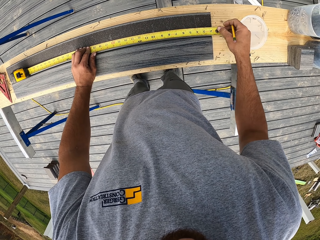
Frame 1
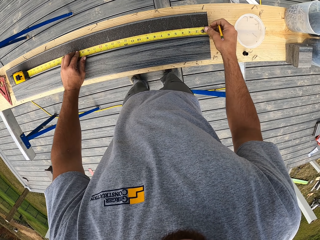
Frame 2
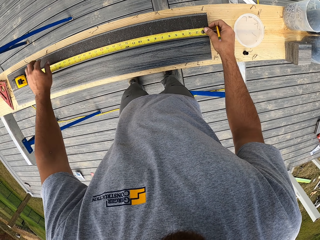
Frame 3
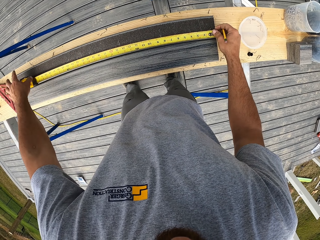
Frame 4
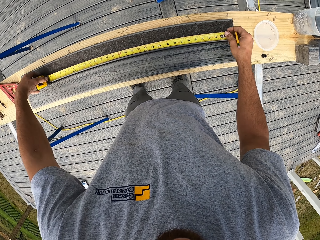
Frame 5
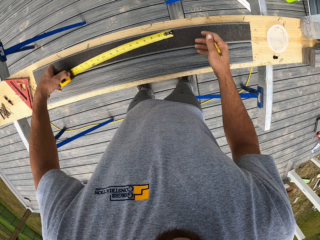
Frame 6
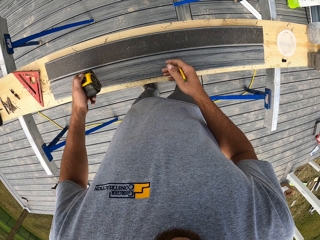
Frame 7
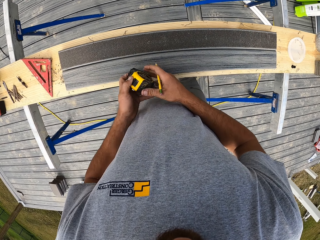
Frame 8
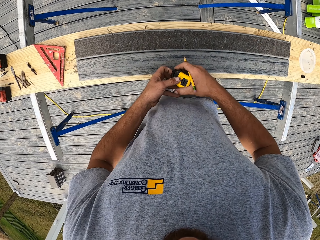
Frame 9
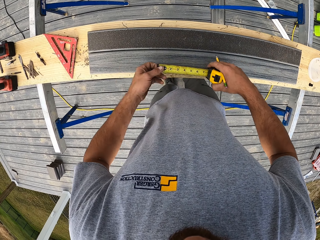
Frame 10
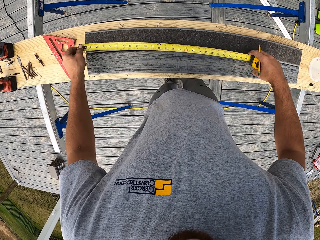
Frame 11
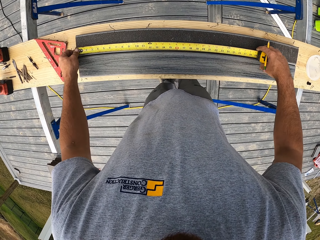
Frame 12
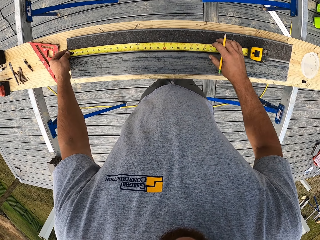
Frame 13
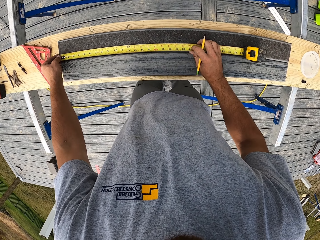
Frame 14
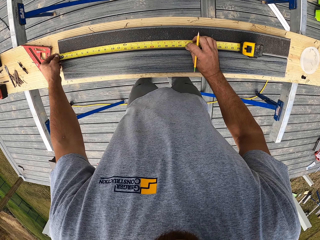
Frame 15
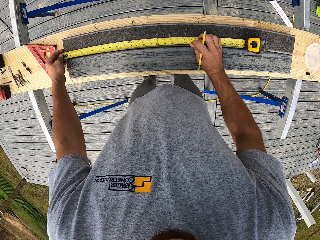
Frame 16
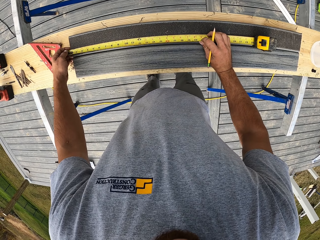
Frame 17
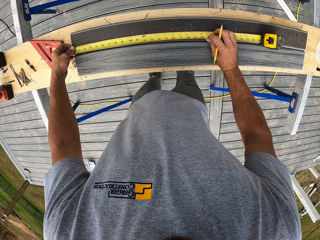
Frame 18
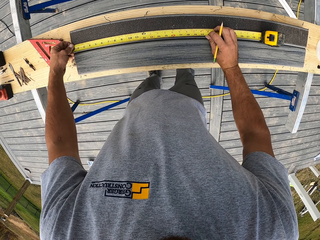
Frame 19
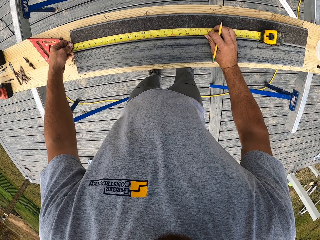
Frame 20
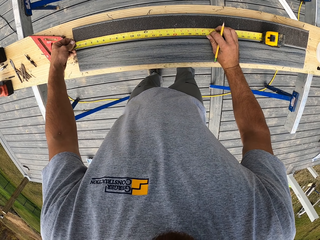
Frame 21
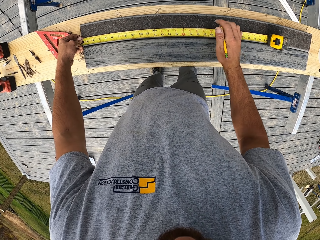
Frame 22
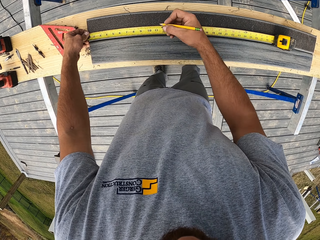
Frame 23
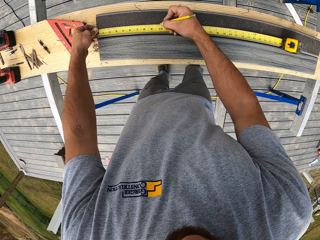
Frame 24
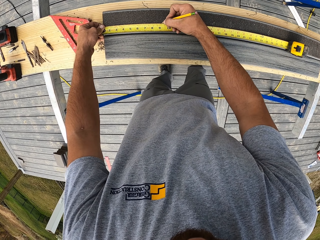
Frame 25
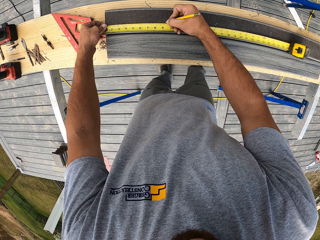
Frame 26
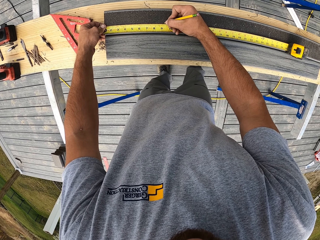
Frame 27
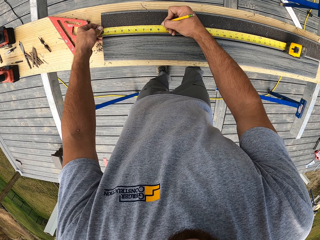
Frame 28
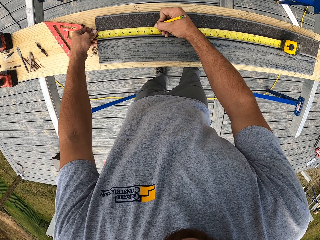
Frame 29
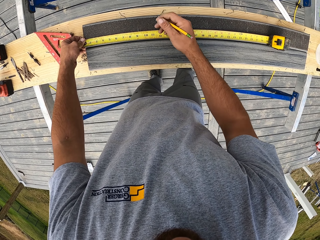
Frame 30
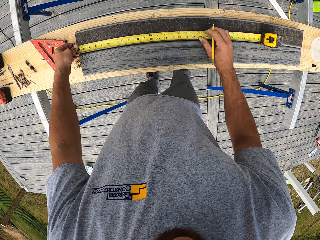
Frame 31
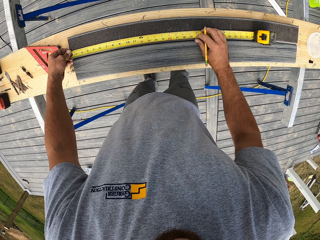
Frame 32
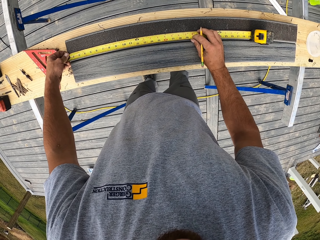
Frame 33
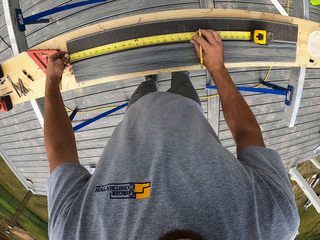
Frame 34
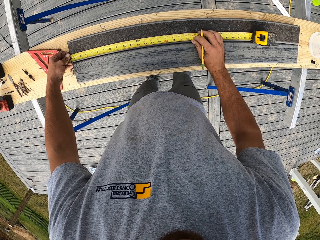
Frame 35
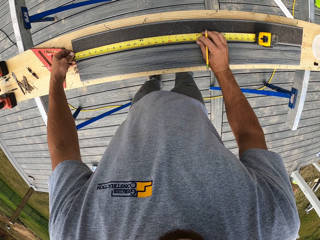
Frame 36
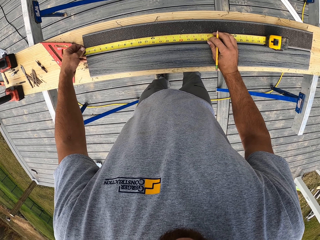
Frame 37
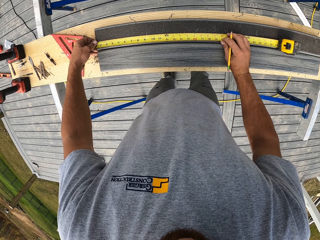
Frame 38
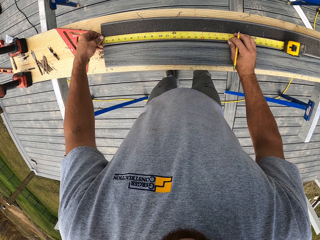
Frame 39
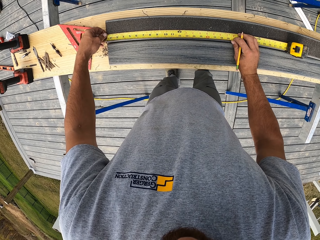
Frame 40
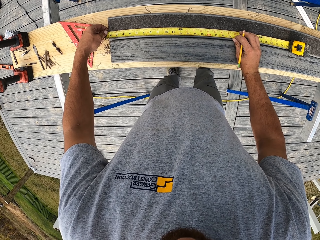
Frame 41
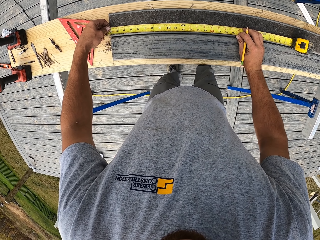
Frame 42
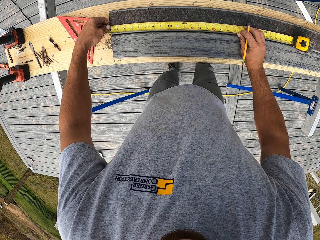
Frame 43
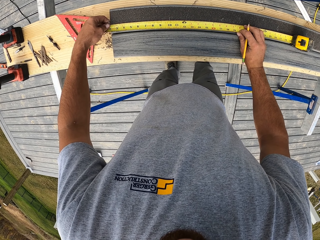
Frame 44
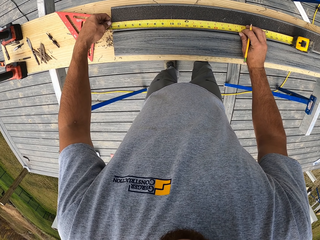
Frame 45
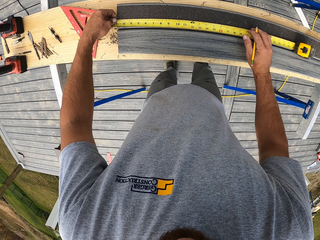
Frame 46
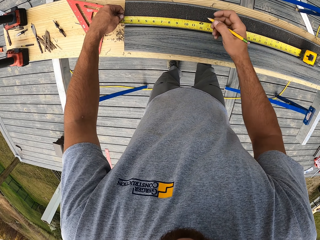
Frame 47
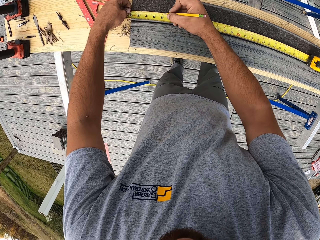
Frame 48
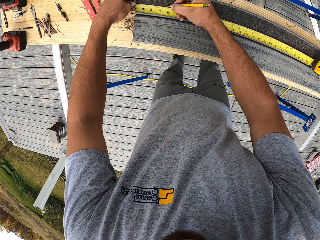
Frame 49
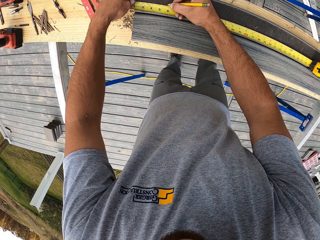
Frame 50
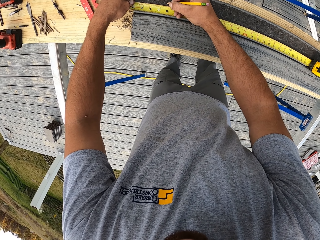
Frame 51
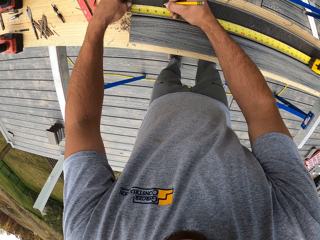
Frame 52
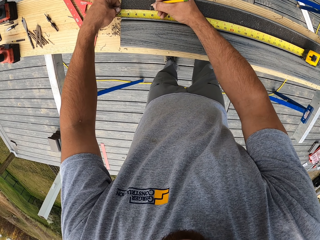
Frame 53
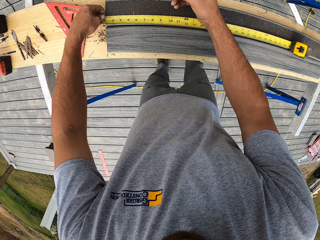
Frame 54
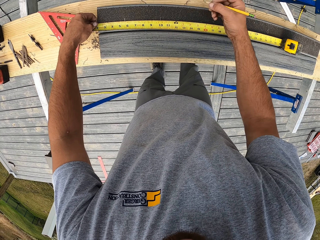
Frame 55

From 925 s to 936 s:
The camera wearer takes measurement of the wood. They put marks on the wood.

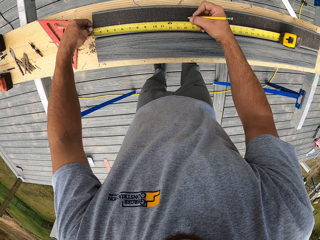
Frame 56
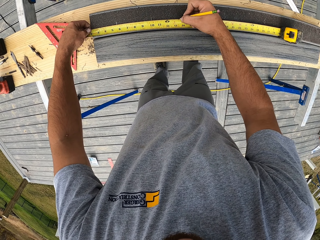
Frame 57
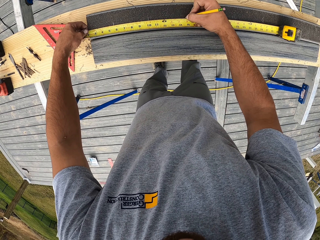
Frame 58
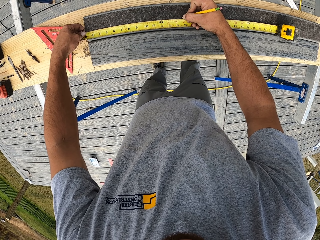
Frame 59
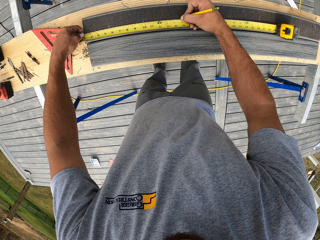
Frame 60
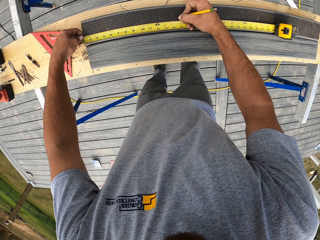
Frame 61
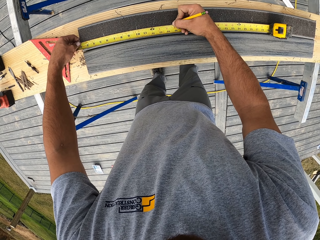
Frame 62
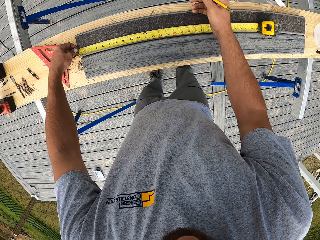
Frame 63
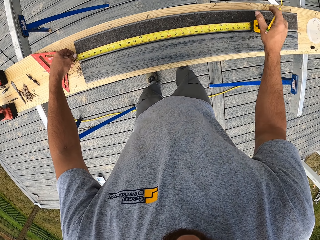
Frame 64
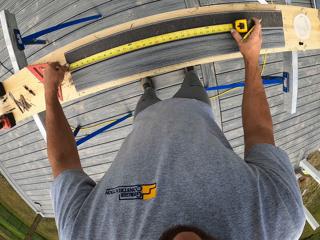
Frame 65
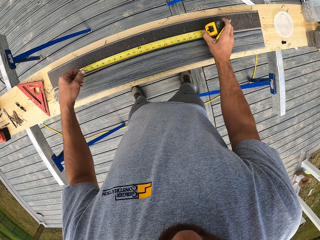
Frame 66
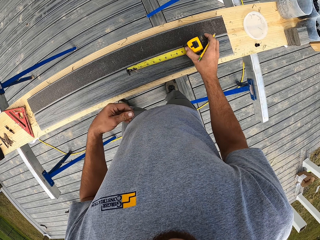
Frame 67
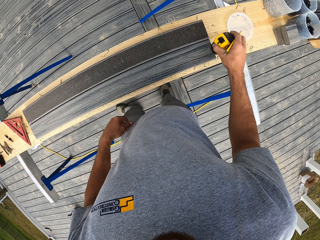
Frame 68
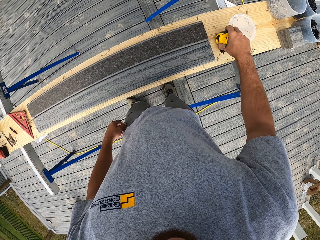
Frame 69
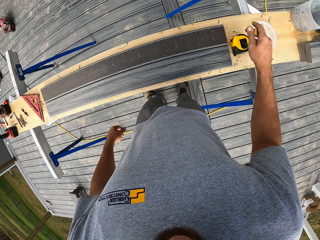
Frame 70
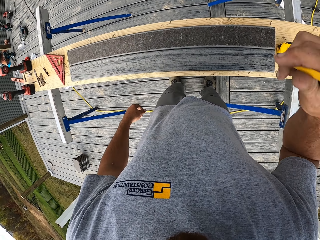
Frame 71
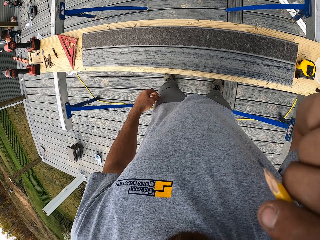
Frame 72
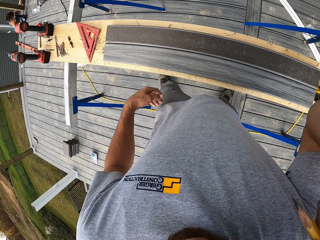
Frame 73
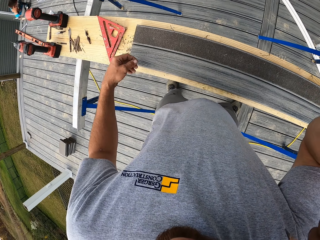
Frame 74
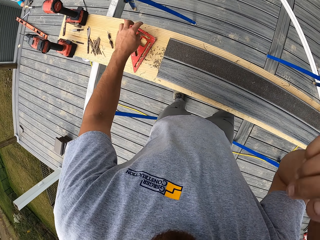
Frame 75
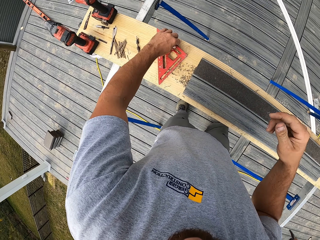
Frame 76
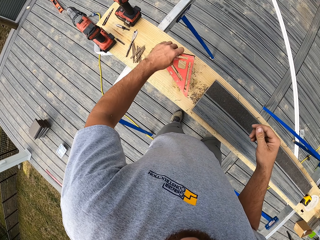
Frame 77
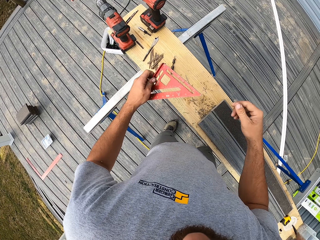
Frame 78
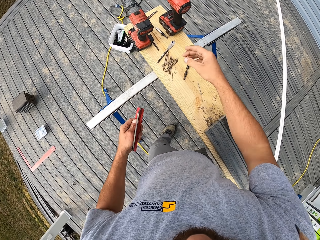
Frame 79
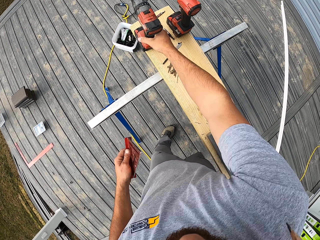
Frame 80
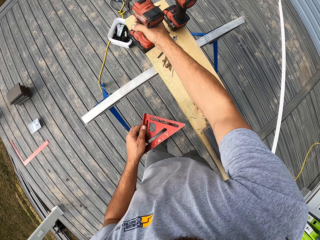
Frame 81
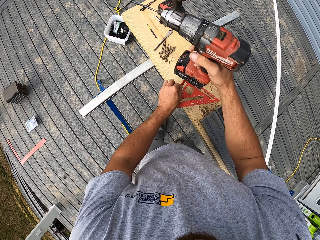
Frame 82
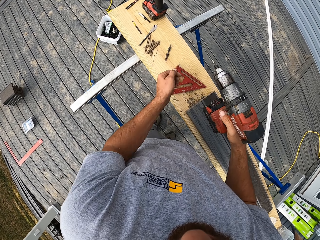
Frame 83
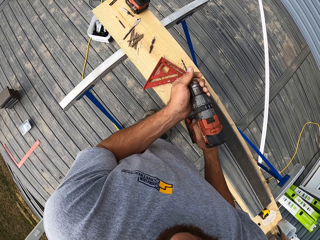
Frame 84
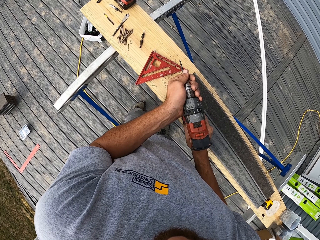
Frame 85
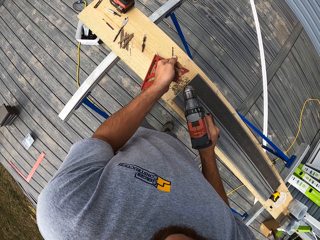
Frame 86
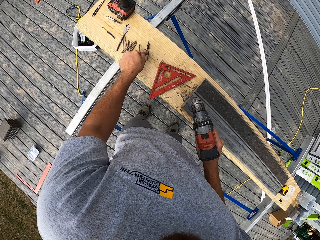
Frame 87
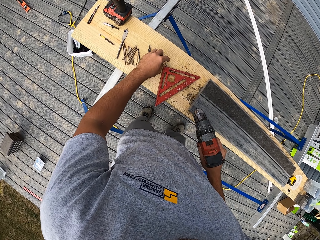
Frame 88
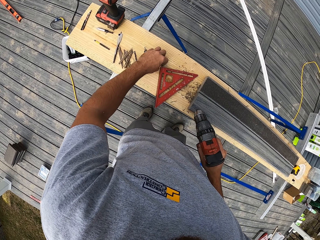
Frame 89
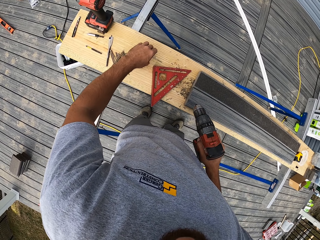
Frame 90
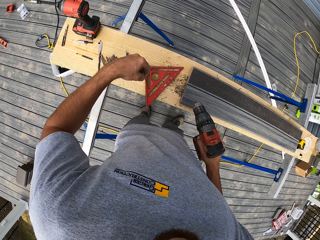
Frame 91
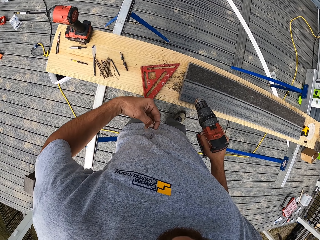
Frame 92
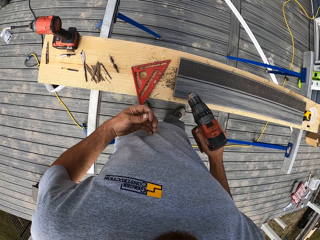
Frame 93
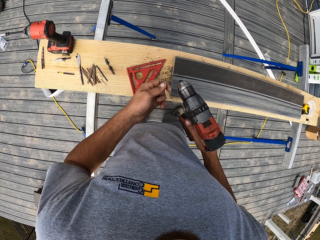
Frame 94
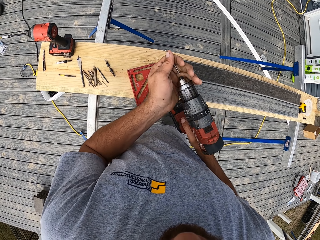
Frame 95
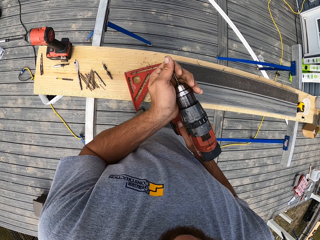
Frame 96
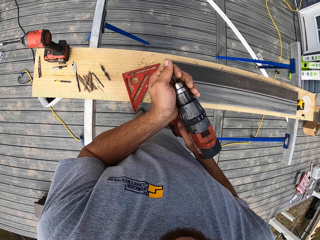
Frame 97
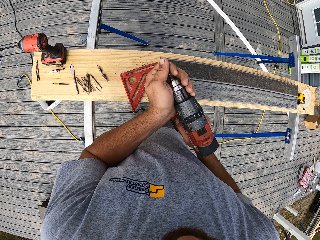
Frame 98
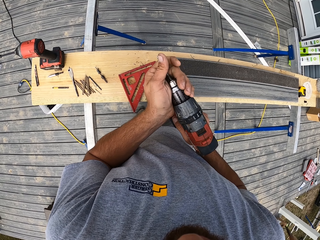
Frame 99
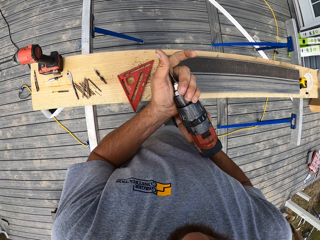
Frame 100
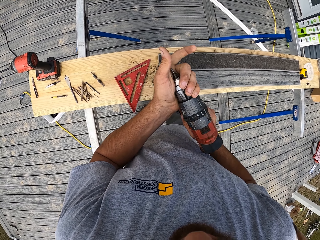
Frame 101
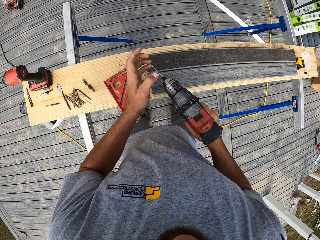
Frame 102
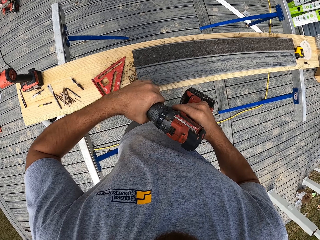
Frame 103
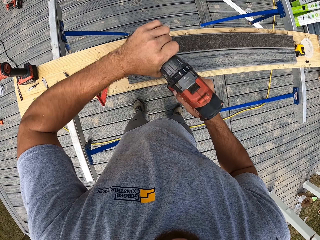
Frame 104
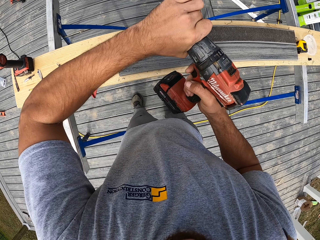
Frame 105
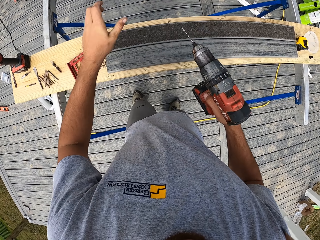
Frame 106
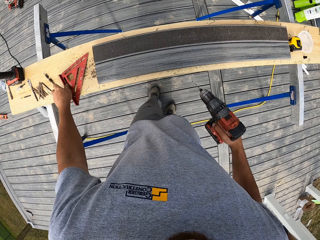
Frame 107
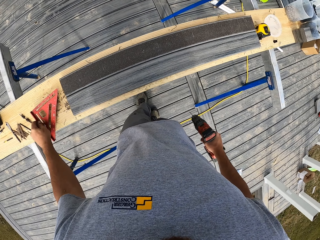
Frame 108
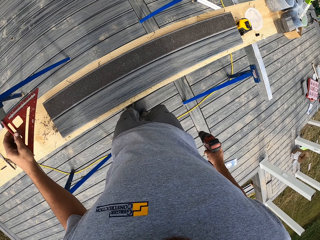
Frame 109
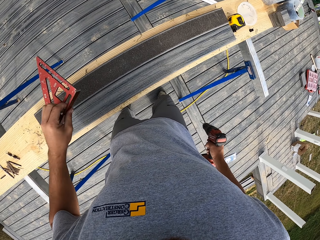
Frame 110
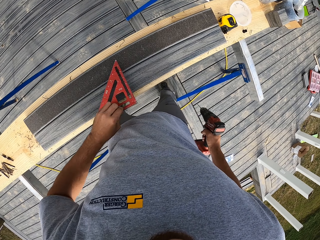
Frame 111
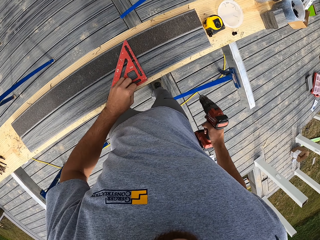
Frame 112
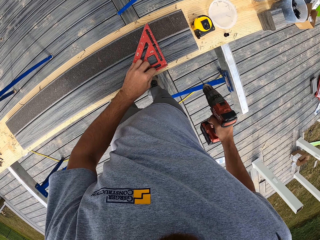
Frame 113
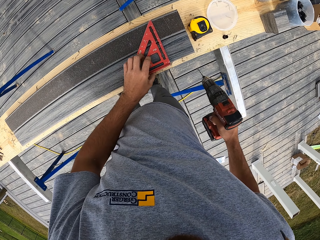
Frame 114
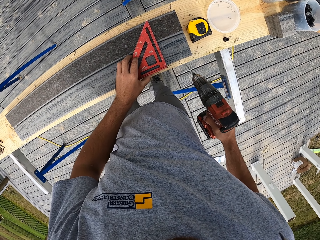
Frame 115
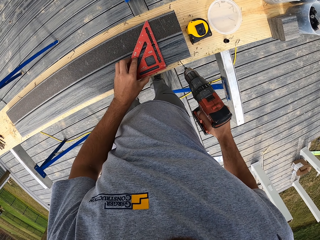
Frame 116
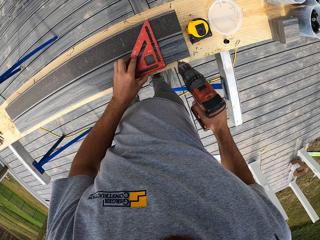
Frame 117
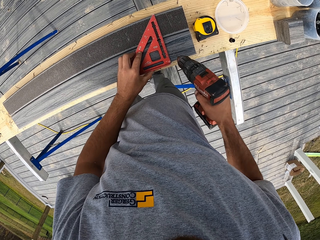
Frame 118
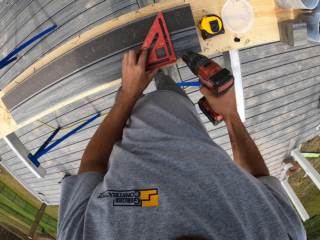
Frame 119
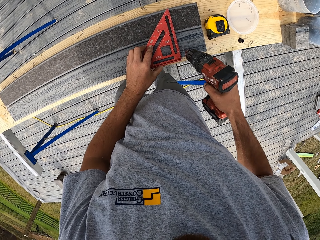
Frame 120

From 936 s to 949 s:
The camera wearer puts the tape measure on the bench. They pick a protractor from the bench. They pick a drill from the bench. They put the protractor on the bench. They remove a screw from the drill. They put the screw on the bench. They pick the screw from the bench. They put the screw on the drill. They pick the protractor from the bench. They put the protractor on the wood.
